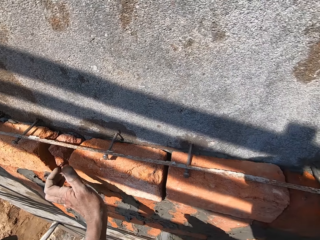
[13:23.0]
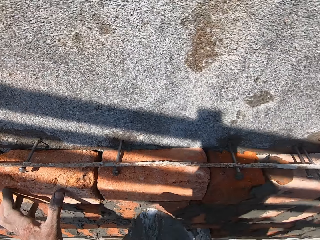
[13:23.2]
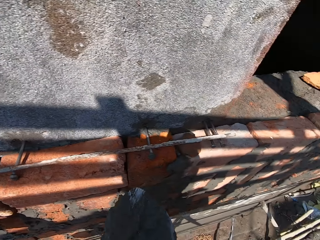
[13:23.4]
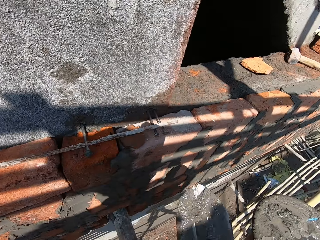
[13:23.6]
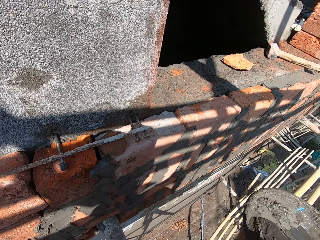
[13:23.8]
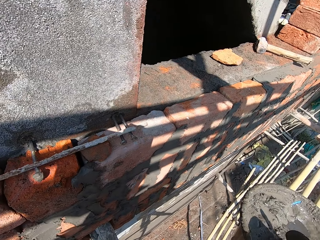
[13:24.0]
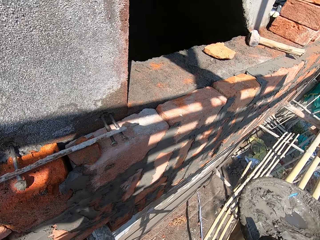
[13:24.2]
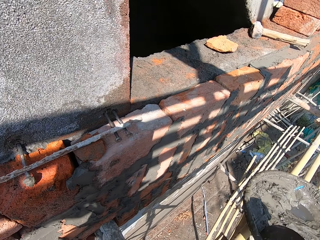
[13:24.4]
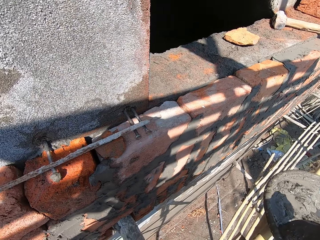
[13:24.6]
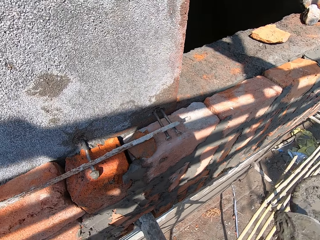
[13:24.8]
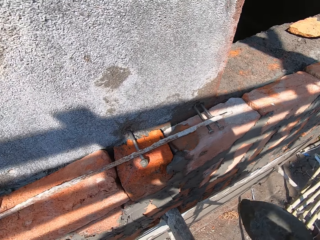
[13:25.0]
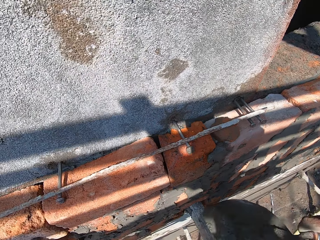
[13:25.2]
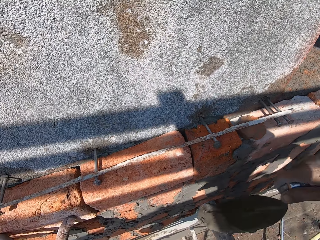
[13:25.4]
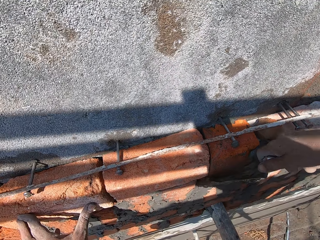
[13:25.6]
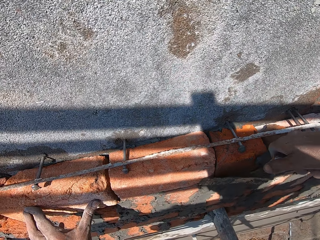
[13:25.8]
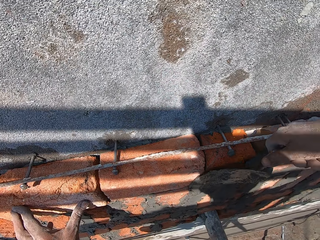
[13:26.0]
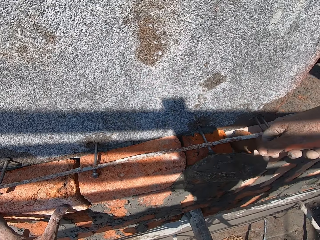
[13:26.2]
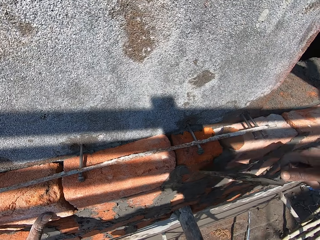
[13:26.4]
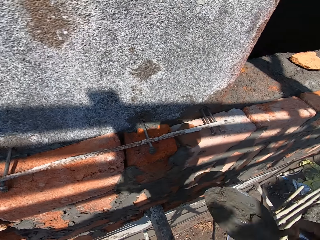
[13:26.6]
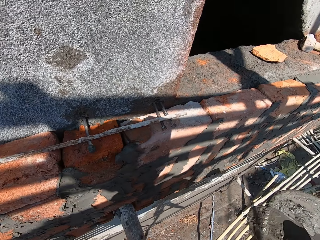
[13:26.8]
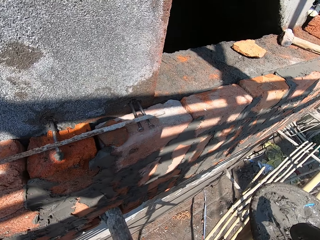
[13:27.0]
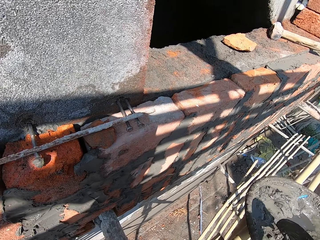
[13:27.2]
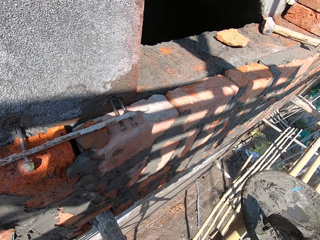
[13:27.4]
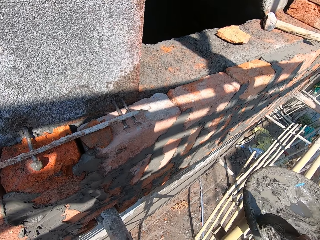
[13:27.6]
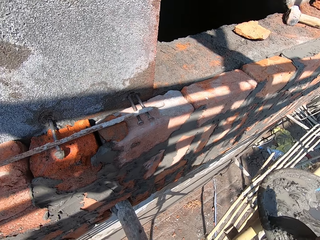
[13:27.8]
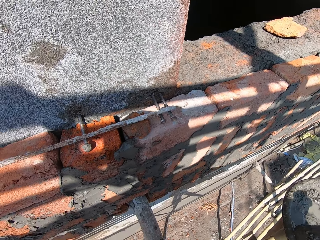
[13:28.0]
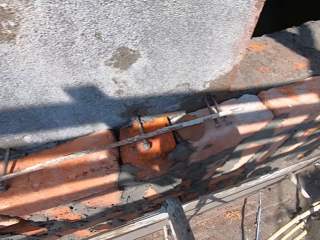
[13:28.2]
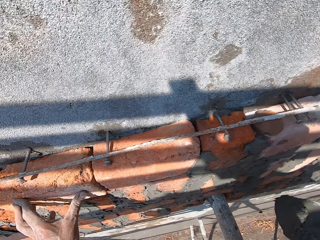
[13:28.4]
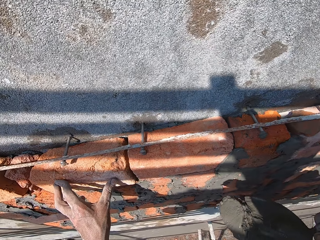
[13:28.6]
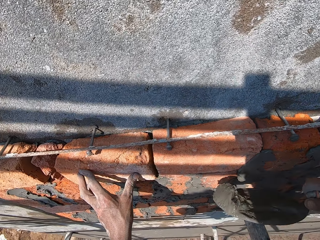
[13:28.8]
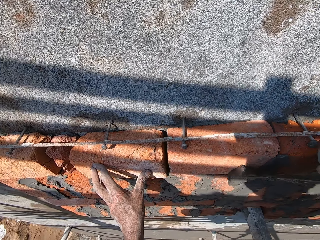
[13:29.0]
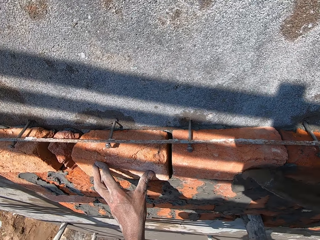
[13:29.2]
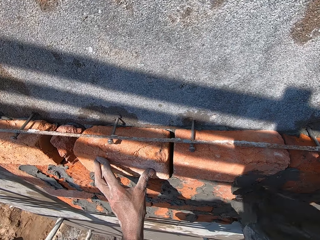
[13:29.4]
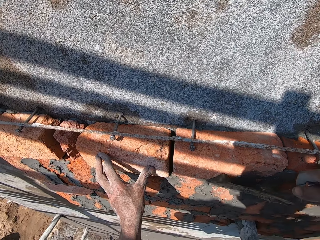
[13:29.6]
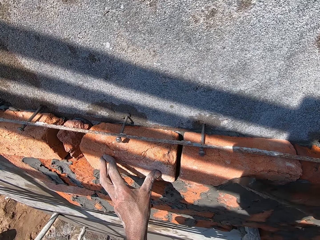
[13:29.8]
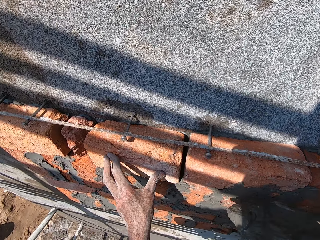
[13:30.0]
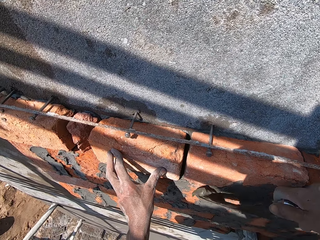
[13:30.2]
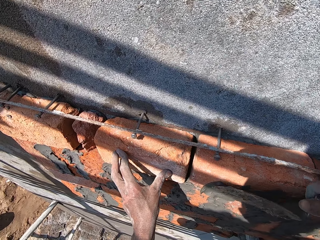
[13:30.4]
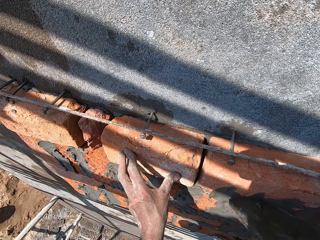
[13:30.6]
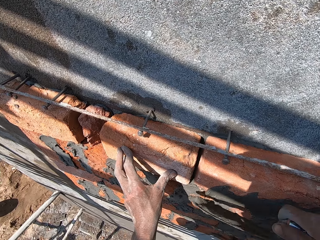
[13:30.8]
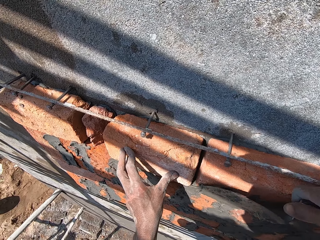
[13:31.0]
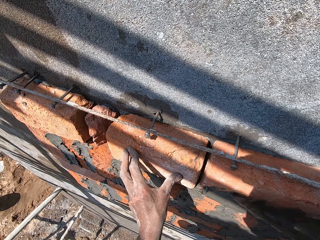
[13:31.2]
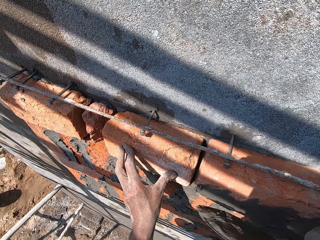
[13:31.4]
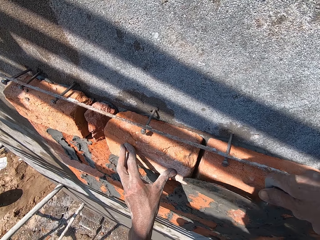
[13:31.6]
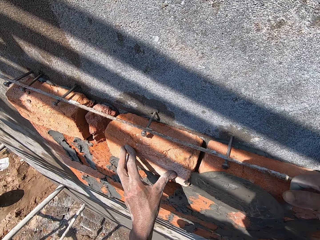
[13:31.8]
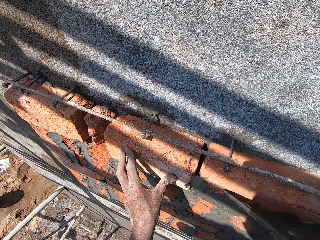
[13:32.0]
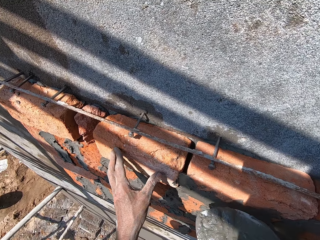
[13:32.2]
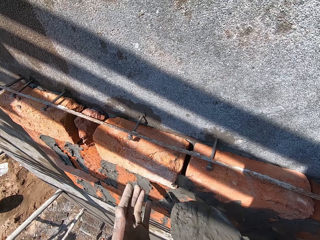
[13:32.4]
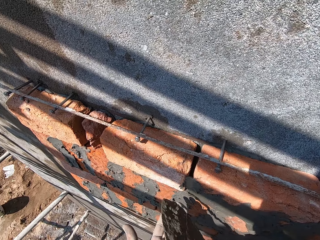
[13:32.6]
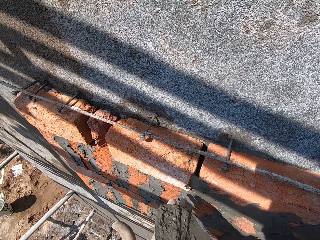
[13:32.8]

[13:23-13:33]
The camera wearer looks around. He scoops some mortar from the pan on the scaffold with the hand trowel in his right hand. He applies the mortar on the wall with the hand trowel in his right hand. He scoops some mortar from the pan on the scaffold with the hand trowel in his right hand. He applies the mortar on the wall with the hand trowel in his right hand.

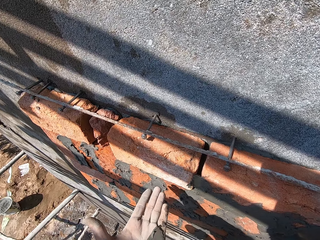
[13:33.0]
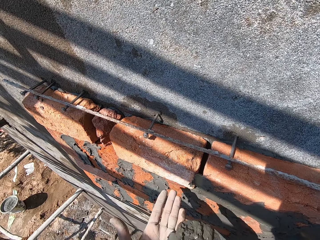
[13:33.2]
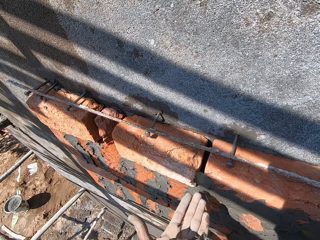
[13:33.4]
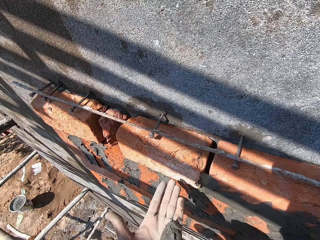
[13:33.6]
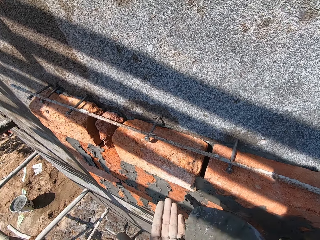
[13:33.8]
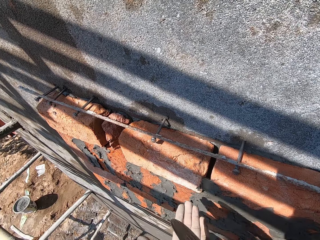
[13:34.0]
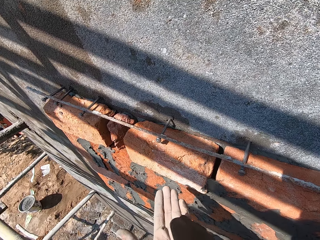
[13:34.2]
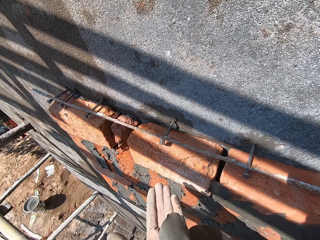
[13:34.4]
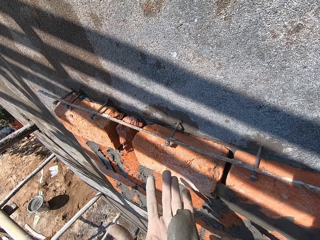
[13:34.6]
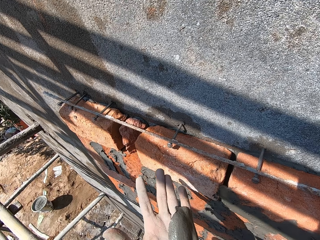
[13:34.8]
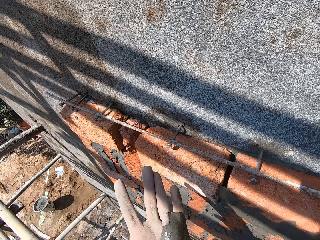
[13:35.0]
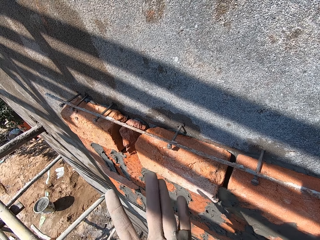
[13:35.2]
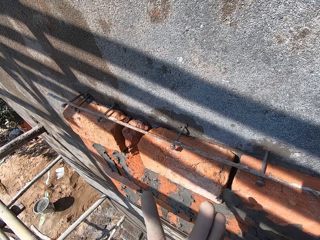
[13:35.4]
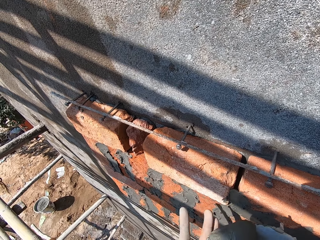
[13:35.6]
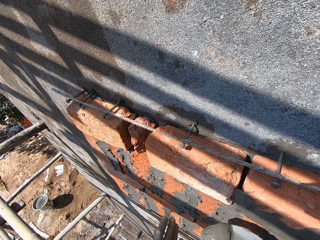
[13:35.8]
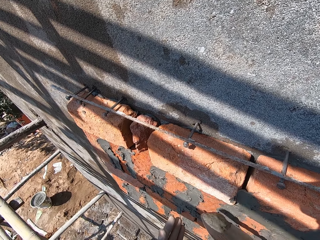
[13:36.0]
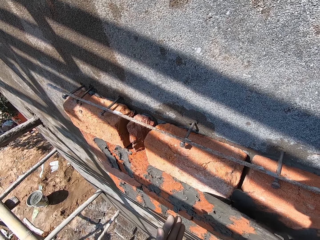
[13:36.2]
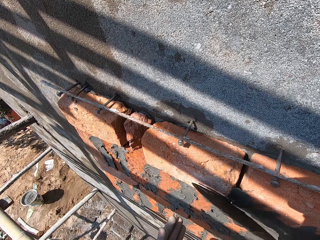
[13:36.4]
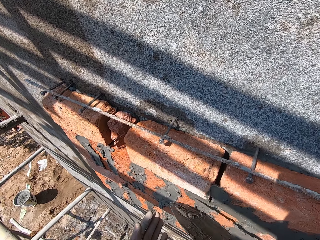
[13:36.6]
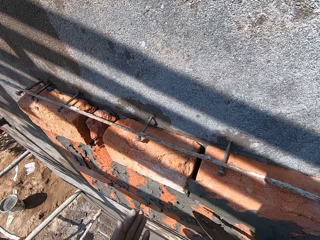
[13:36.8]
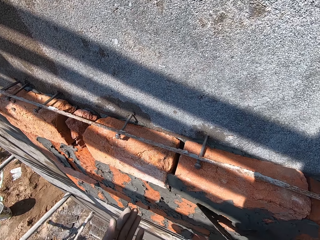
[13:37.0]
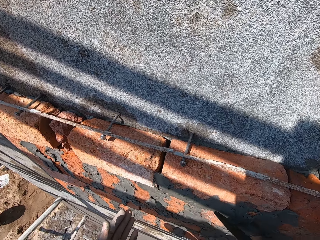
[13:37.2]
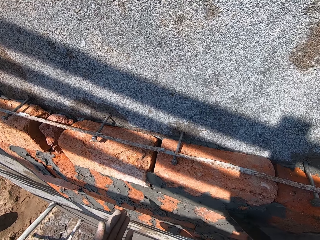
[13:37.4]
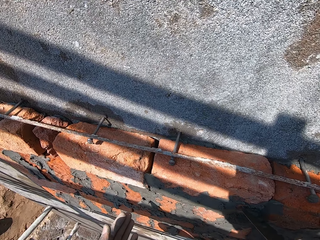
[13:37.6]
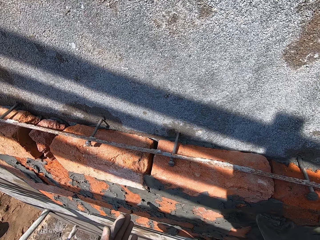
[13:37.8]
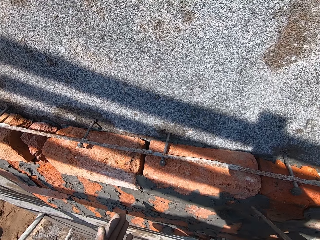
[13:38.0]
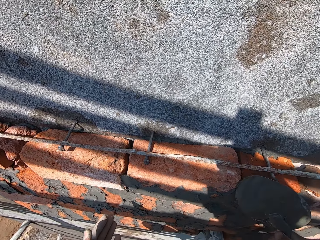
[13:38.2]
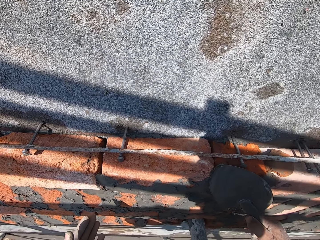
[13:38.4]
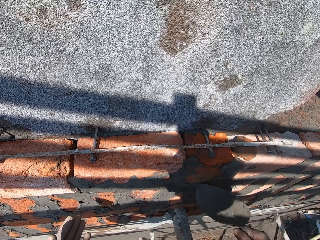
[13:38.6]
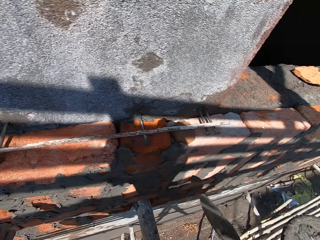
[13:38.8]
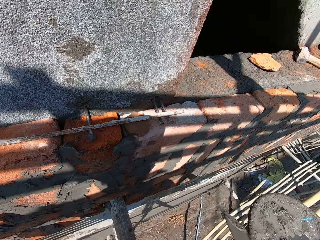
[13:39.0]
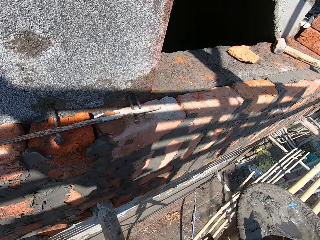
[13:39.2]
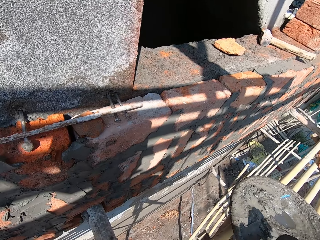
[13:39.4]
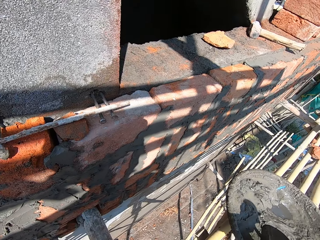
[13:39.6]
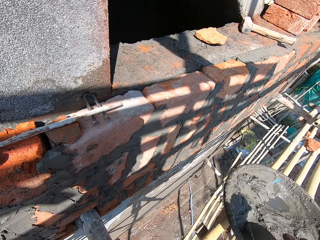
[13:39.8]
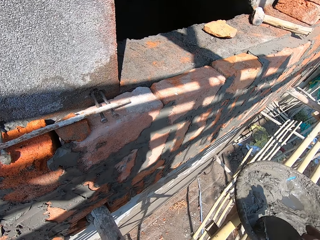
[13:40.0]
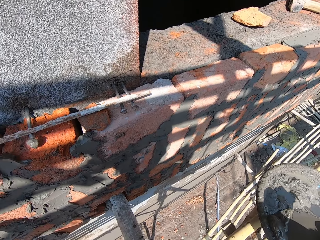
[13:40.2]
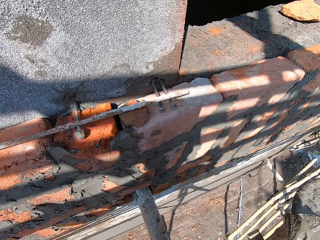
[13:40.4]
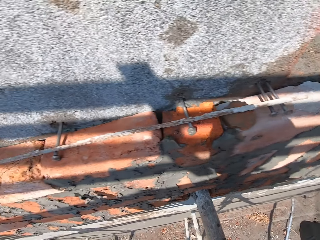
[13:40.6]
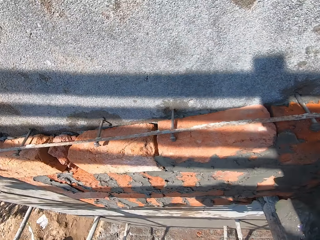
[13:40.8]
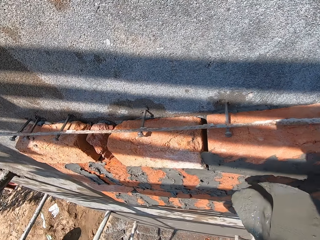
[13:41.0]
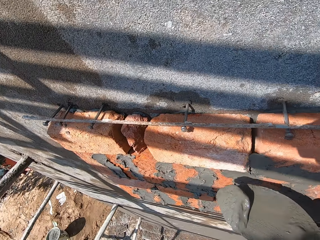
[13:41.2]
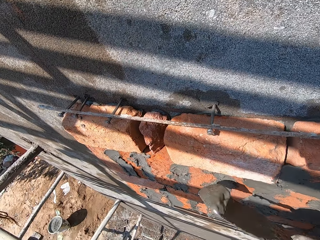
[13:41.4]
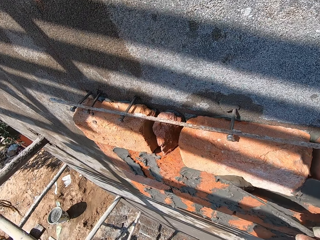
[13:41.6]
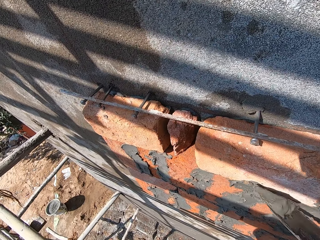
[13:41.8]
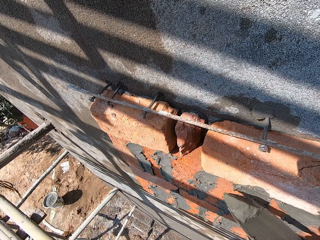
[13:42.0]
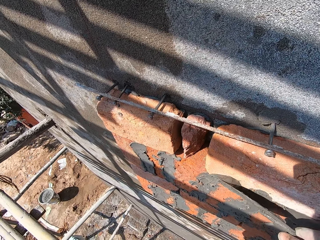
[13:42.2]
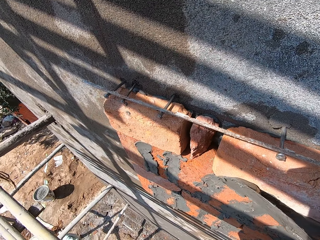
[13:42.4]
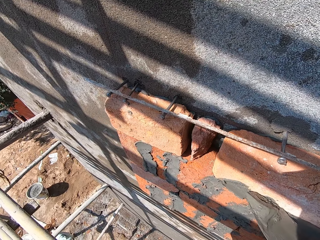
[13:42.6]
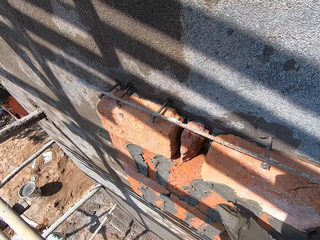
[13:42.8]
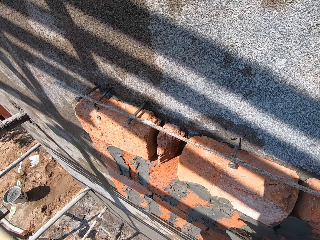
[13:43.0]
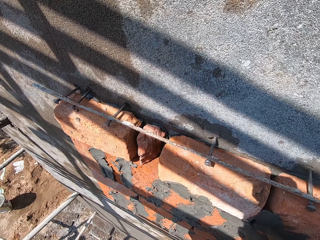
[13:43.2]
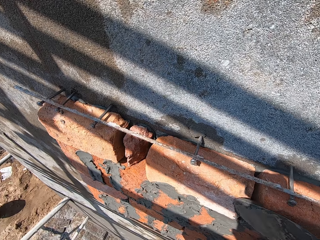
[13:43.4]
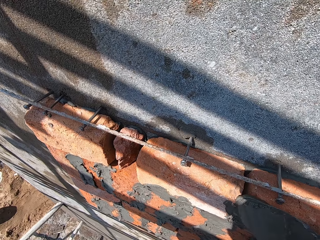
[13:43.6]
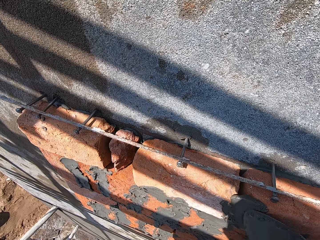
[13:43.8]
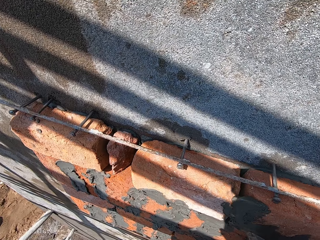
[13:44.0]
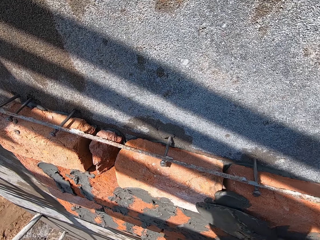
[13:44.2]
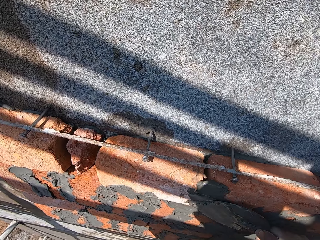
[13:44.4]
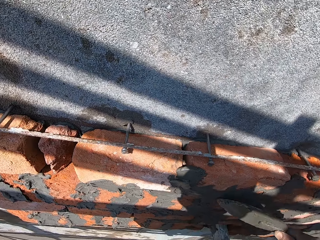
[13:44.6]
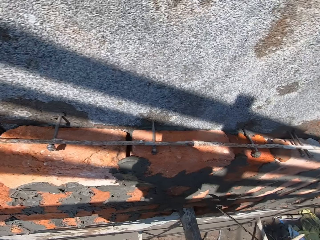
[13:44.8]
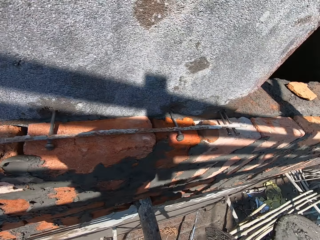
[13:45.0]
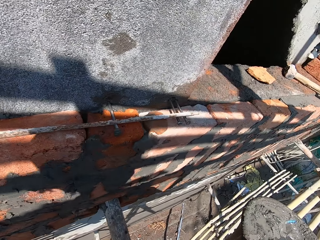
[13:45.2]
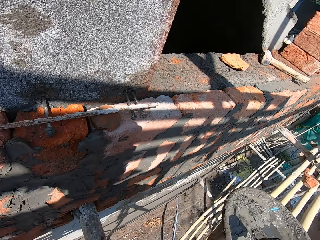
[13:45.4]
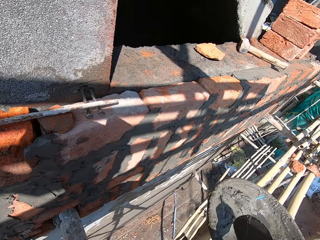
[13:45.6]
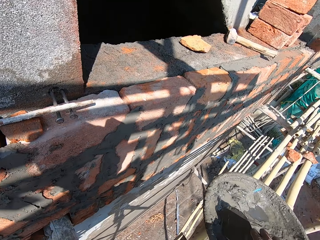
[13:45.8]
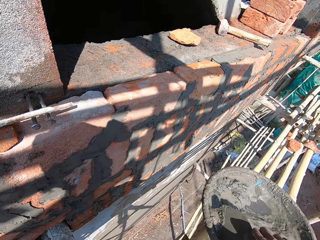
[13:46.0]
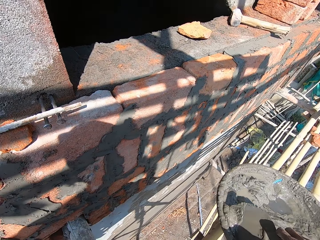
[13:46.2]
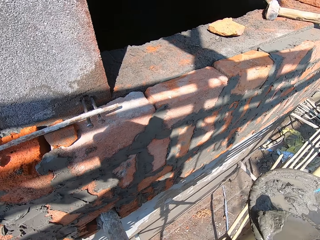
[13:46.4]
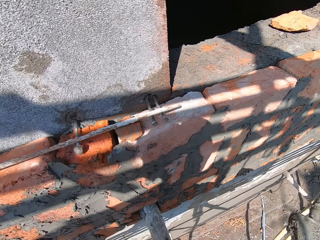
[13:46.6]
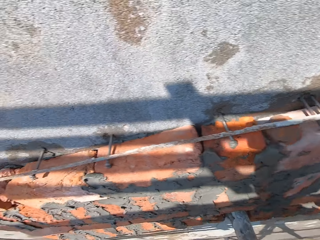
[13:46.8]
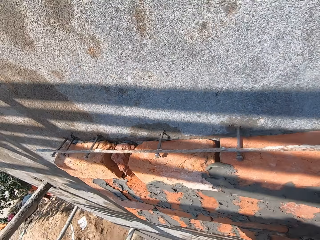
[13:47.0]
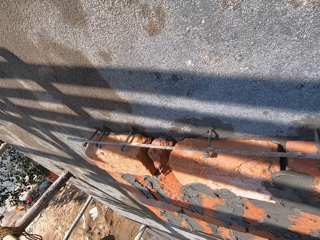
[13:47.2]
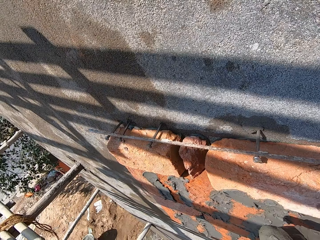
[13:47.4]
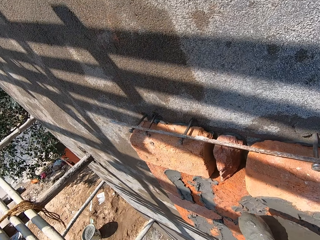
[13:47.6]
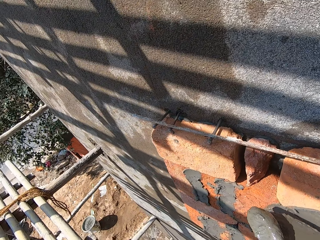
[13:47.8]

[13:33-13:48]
The camera wearer puts some mortar from the hand trowel in his right hand on his left hand. He scrapes the mortar from his left hand with the hand trowel in his right hand. He applies the mortar on the wall with the hand trowel in his right hand. He scoops some mortar from the pan on the scaffold with the hand trowel in his right hand. He applies the mortar on the wall with the hand trowel in his right hand. He takes some mortar from a head pan on the bamboo scaffold with the brick trowel in his right hand.
